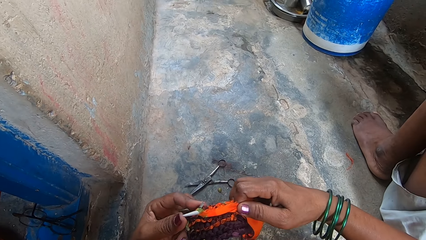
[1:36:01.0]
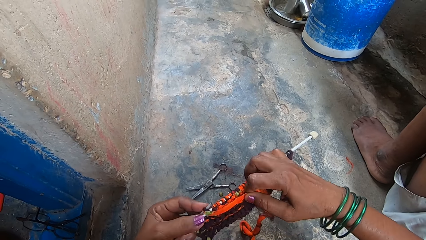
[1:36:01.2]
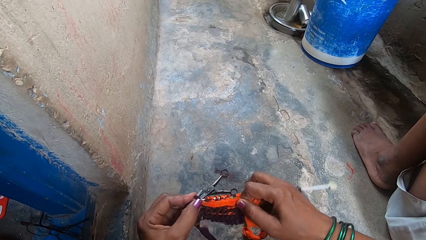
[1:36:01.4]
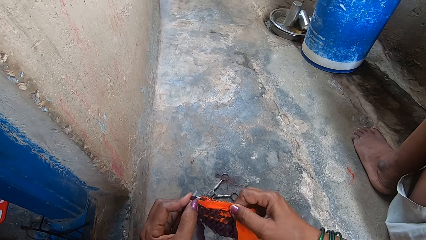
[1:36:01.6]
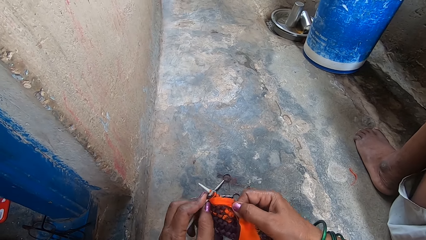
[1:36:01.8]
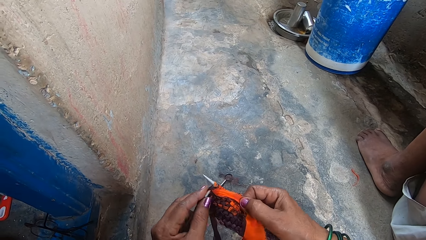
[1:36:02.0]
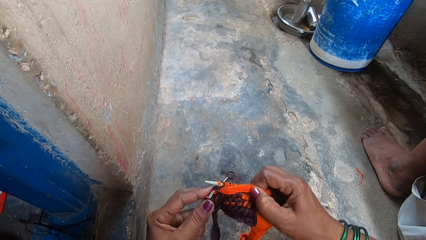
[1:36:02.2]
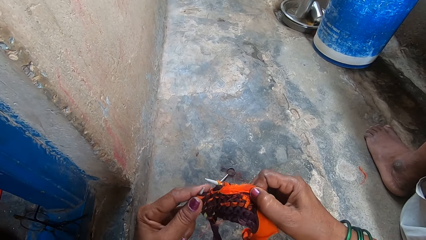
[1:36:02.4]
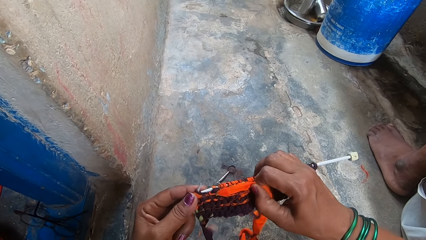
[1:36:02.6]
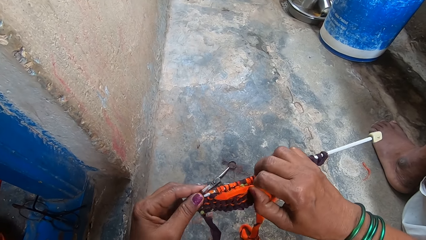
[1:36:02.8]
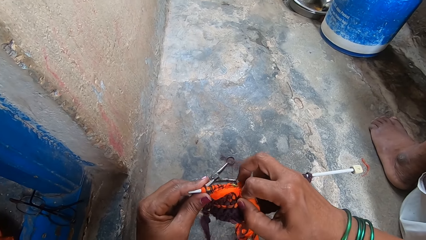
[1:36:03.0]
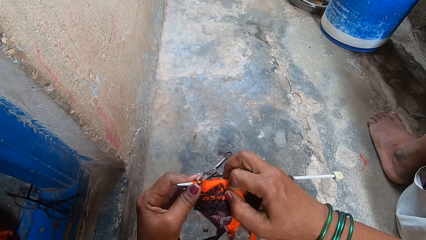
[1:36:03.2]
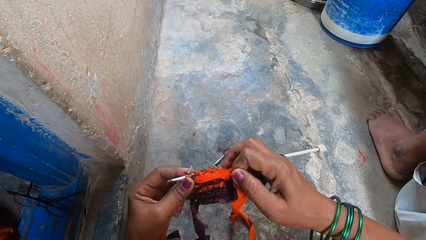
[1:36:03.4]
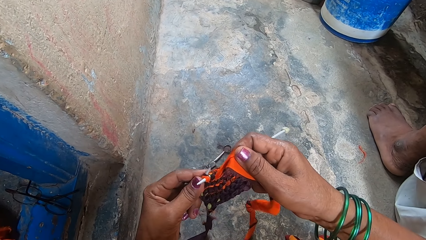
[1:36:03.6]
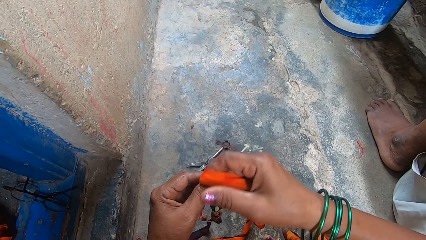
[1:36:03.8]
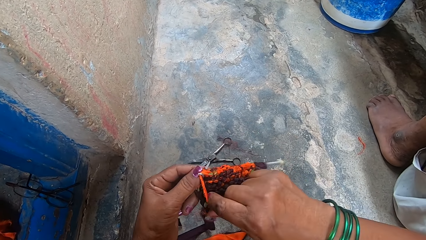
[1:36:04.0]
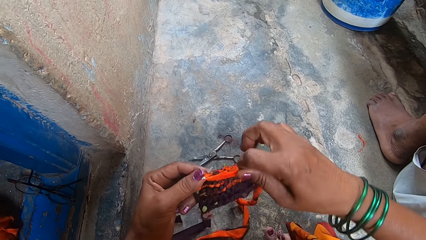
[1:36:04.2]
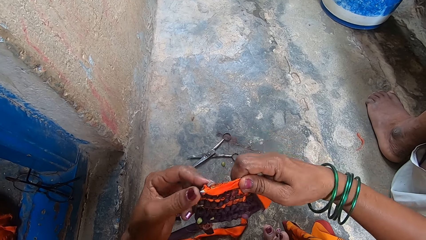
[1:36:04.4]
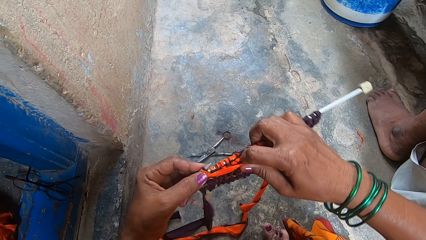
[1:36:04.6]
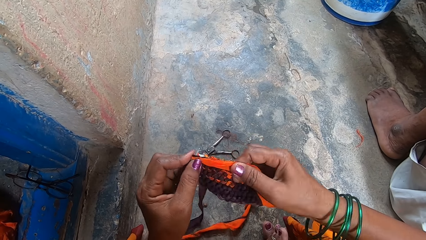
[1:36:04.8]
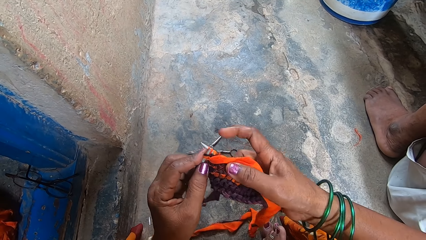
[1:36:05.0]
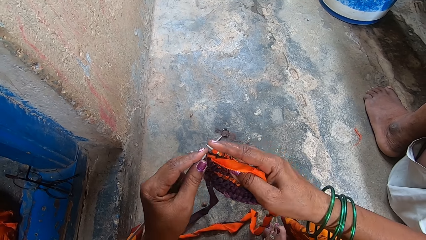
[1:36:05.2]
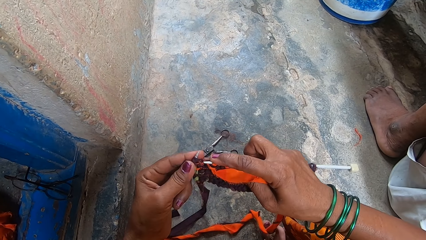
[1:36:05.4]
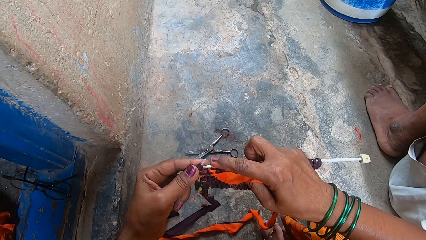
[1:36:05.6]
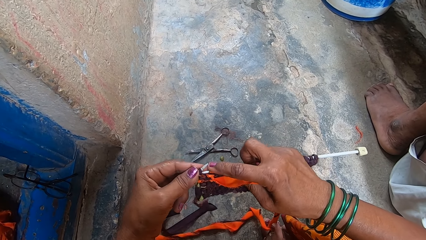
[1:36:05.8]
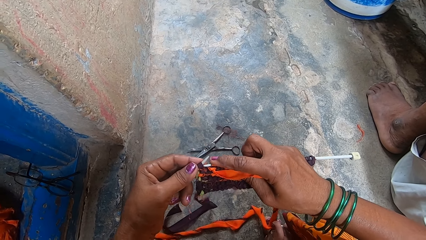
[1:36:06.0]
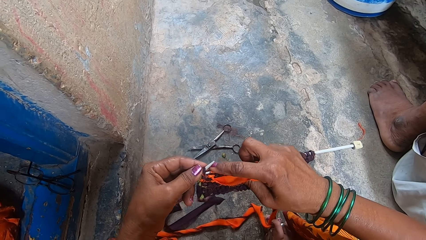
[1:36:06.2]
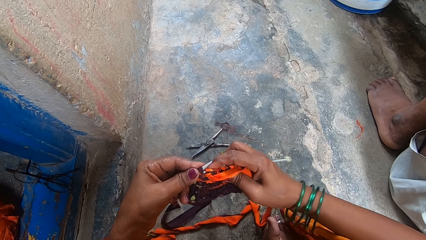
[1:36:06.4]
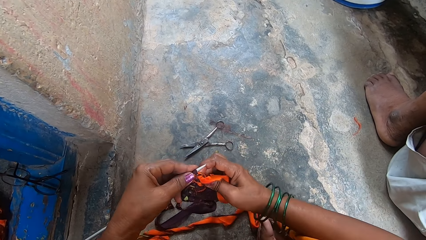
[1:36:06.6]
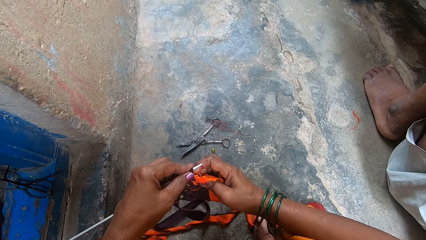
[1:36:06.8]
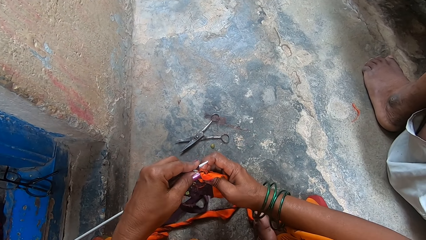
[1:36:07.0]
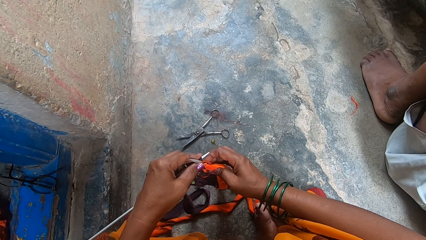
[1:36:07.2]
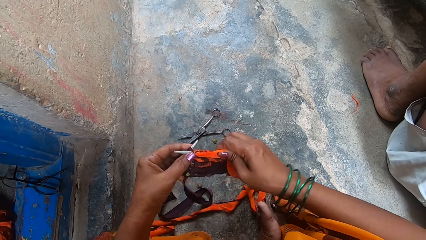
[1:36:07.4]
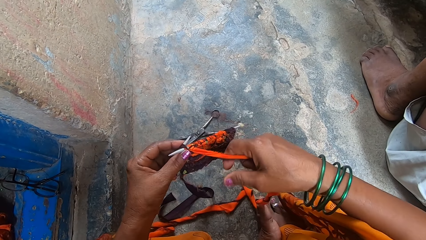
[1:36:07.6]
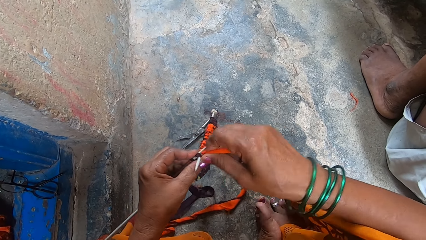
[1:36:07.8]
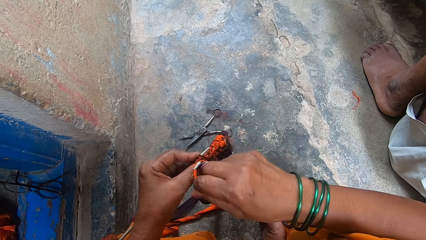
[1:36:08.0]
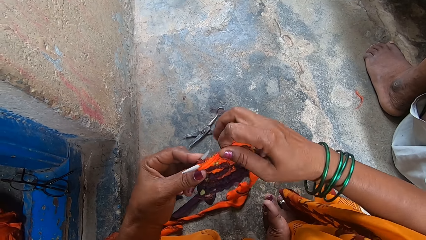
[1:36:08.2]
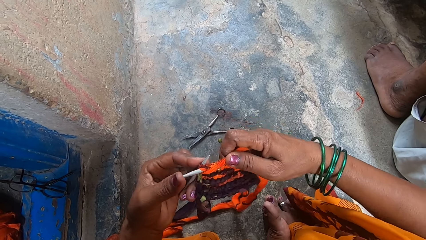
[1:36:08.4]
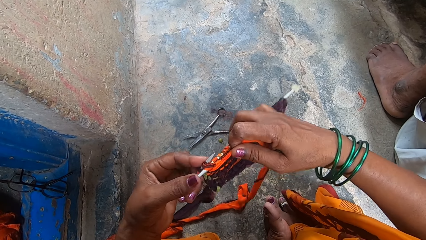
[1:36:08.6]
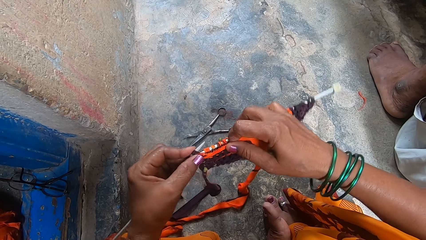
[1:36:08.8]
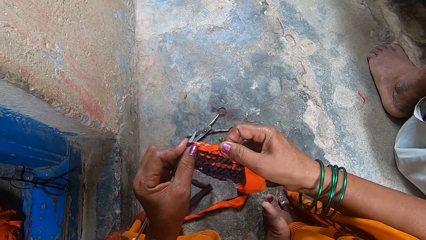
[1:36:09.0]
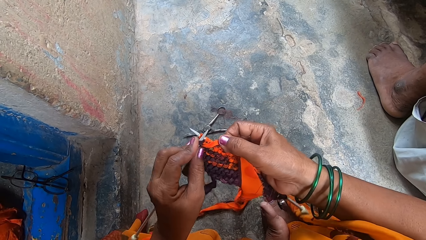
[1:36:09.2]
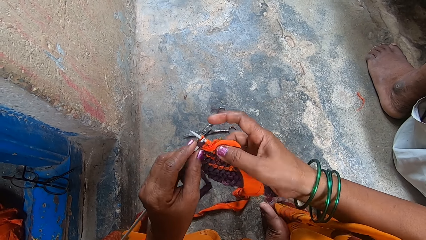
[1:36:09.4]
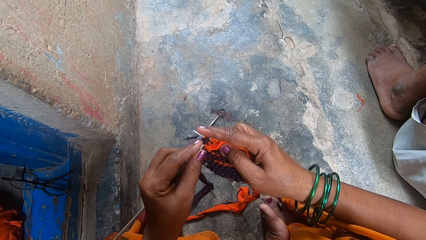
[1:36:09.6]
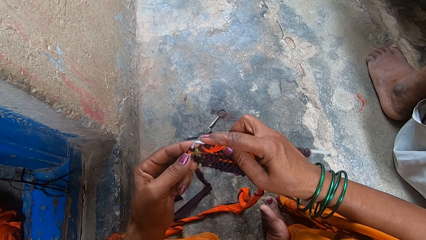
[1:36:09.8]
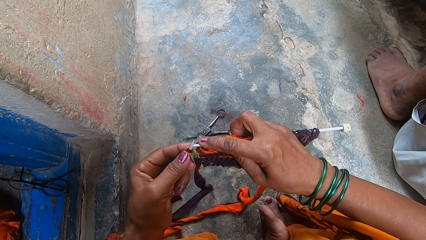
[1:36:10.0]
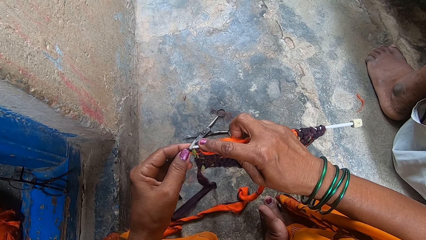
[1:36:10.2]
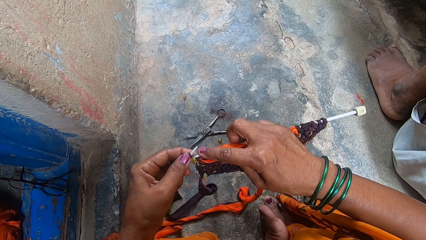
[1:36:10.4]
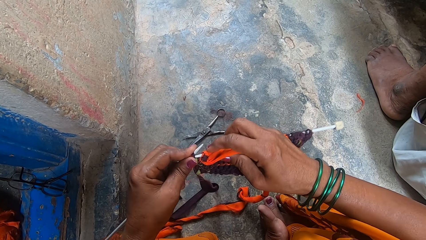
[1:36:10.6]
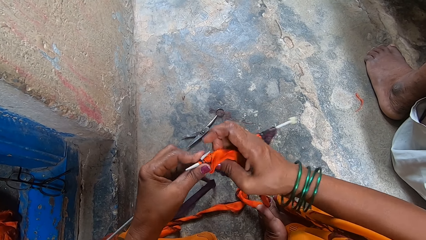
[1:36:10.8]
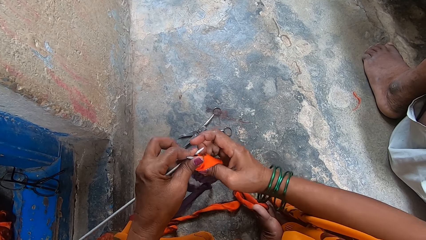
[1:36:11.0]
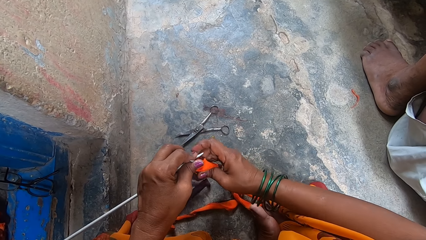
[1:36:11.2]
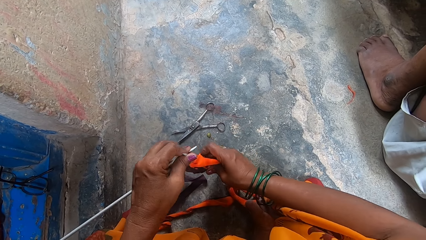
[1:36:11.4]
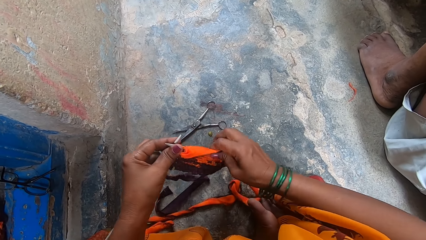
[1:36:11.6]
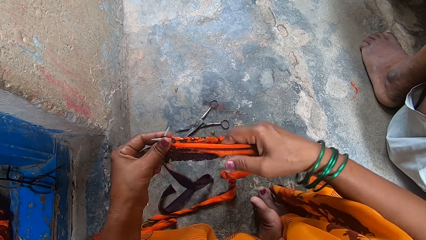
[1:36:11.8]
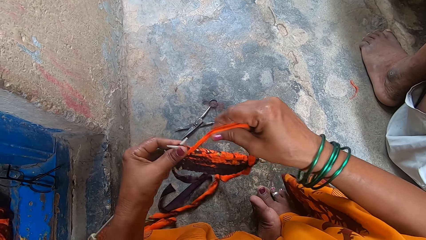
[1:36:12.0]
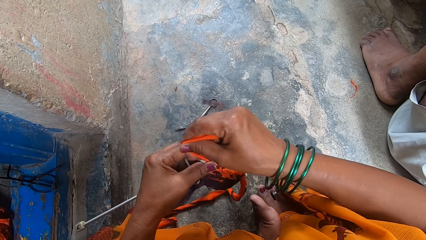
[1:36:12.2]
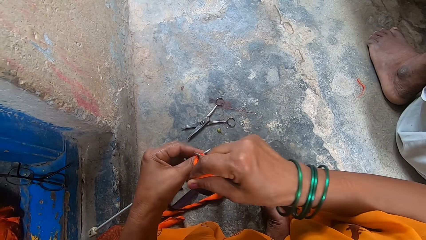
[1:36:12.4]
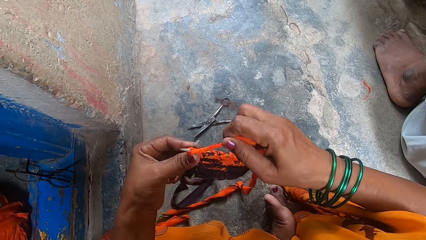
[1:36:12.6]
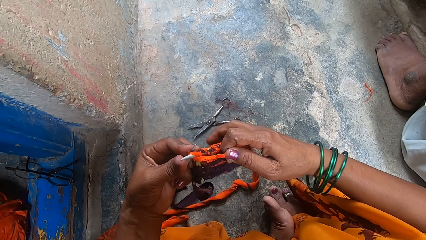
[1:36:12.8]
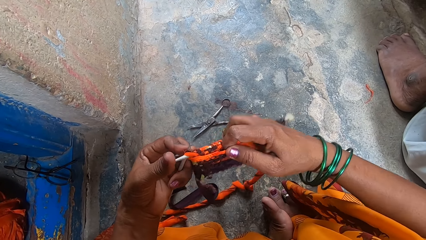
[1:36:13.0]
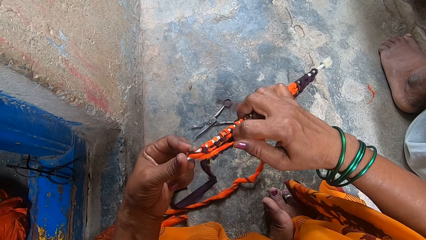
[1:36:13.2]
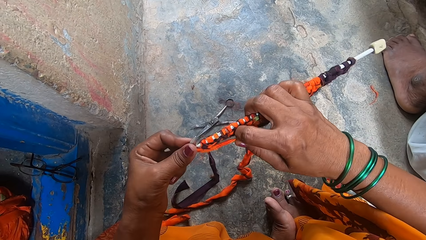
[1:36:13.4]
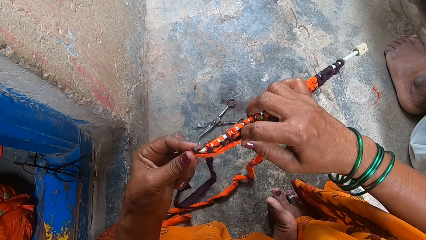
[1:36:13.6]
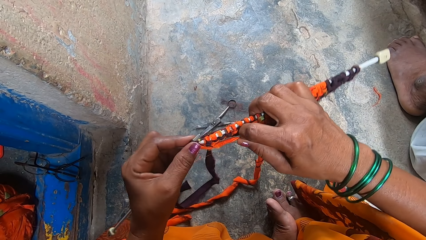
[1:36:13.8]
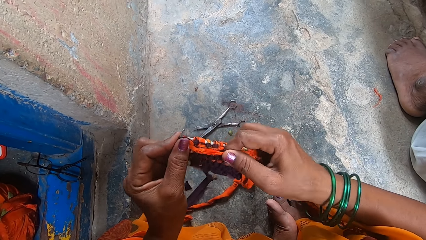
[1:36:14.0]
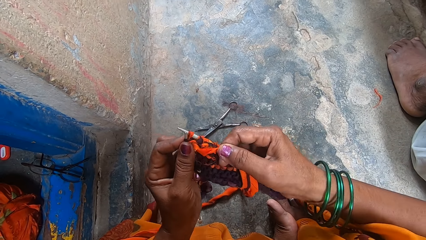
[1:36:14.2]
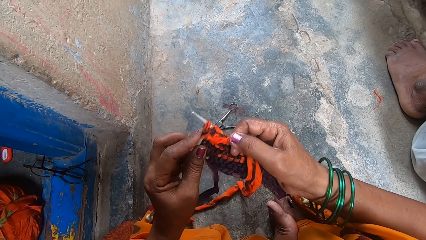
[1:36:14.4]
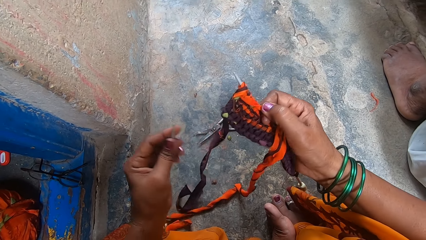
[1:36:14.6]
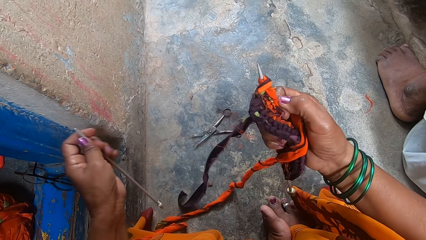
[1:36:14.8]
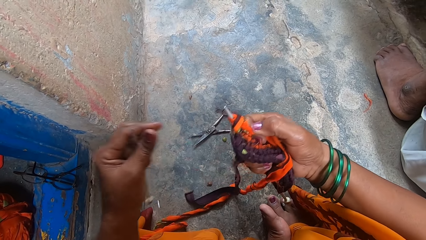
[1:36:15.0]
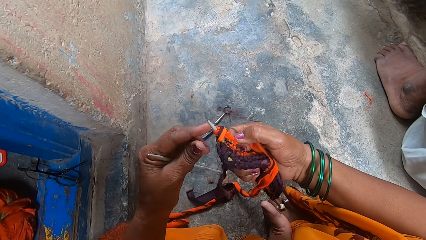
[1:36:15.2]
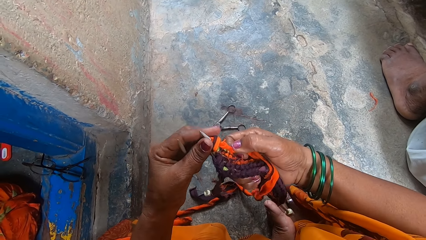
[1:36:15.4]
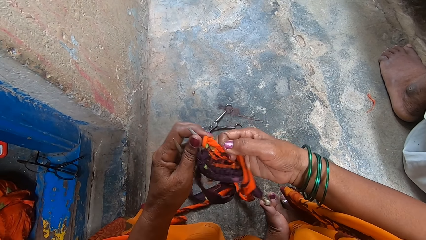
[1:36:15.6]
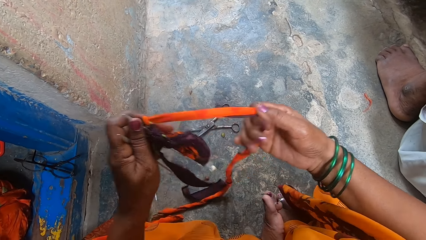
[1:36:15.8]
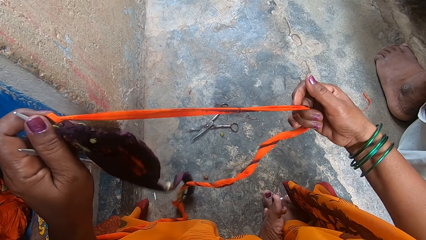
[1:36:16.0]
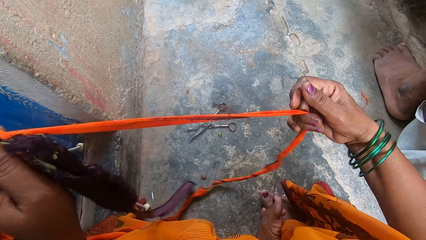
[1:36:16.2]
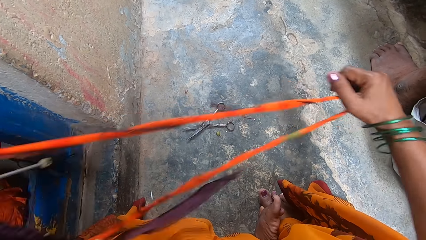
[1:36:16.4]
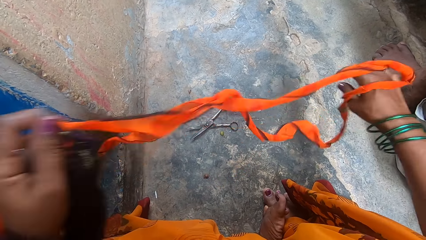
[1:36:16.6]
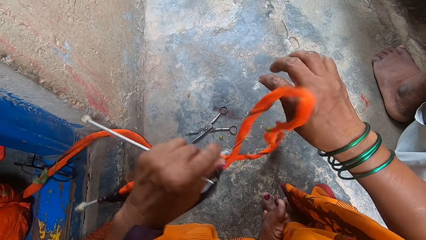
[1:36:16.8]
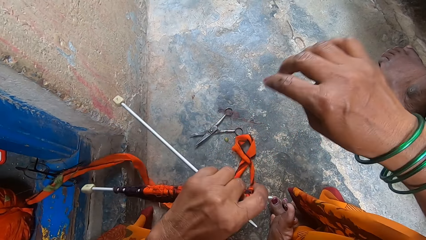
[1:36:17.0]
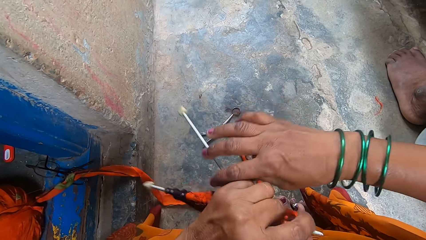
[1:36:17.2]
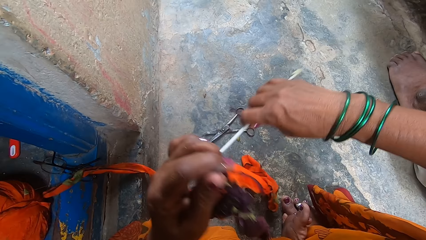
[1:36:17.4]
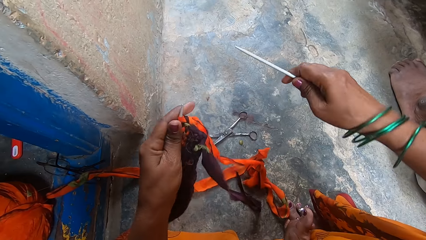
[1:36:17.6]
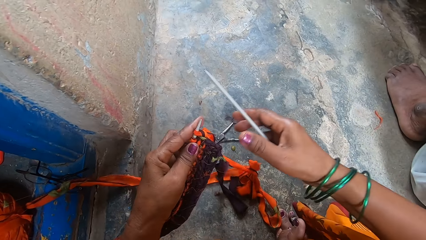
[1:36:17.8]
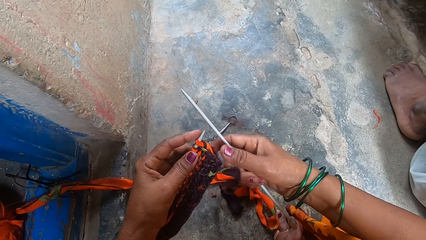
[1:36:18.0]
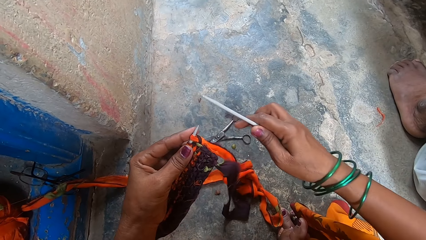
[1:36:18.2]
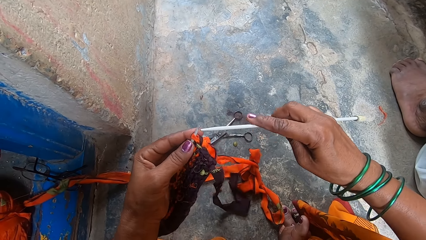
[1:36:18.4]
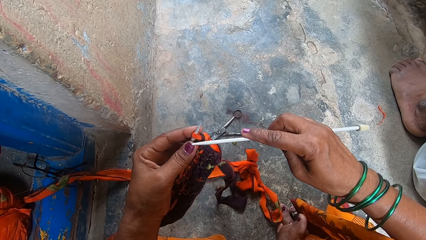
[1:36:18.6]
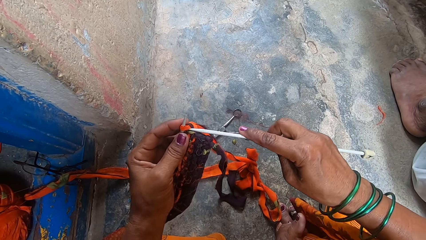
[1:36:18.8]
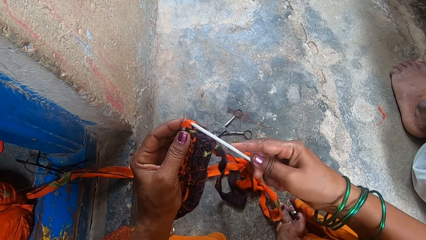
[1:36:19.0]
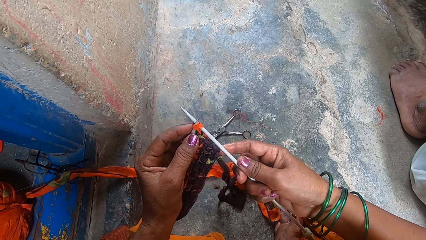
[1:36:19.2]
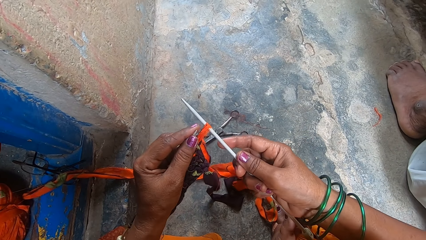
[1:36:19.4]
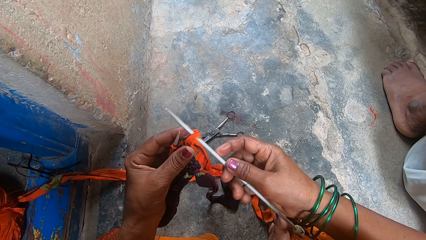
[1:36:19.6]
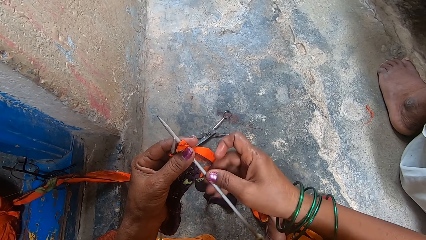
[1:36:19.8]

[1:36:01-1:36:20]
A man sits beside the camera wearer. The camera wearer turns the material to the other side. She pulls the fabric yarn with her right hand. She straightens the yarn. She takes the empty knitting needle with her right hand.
